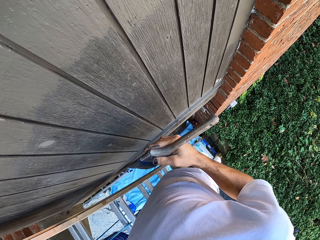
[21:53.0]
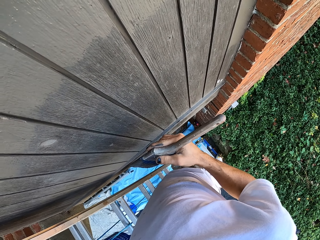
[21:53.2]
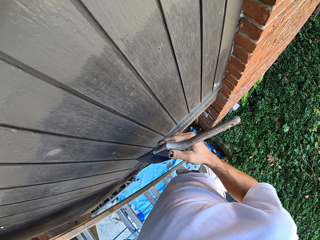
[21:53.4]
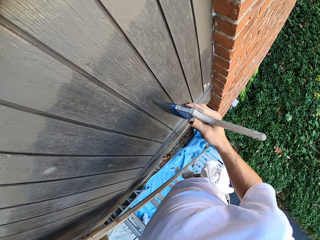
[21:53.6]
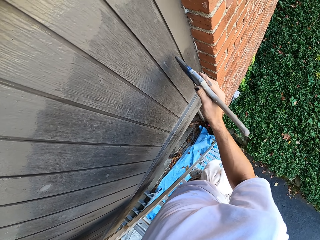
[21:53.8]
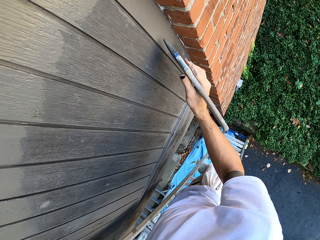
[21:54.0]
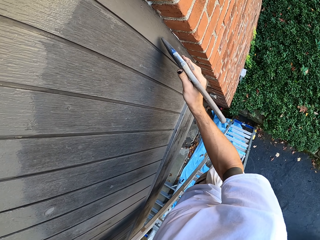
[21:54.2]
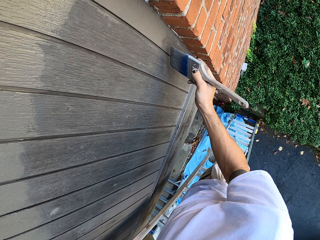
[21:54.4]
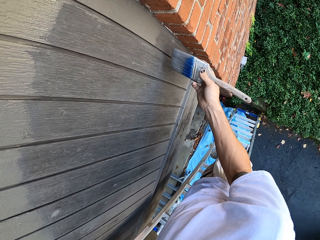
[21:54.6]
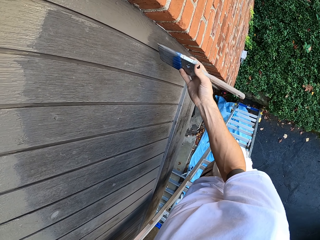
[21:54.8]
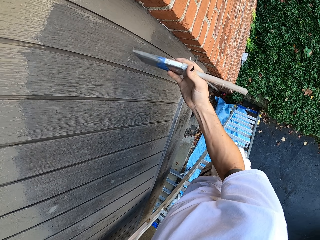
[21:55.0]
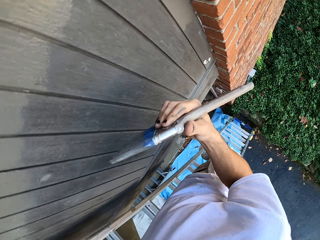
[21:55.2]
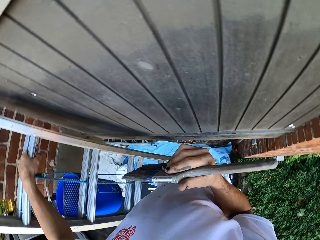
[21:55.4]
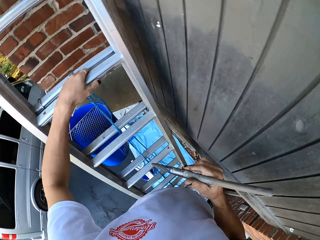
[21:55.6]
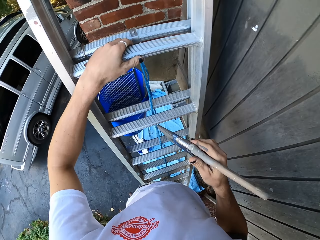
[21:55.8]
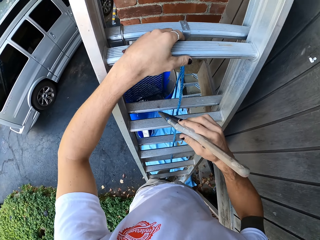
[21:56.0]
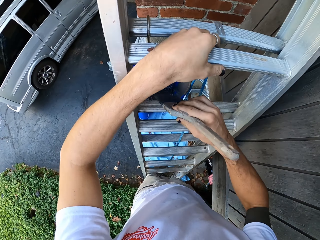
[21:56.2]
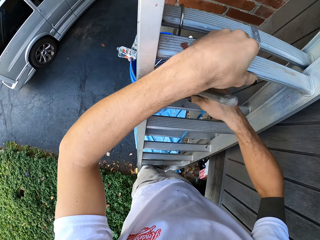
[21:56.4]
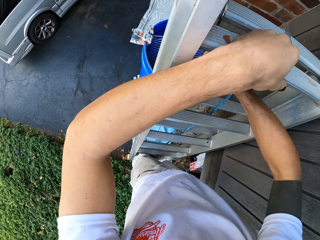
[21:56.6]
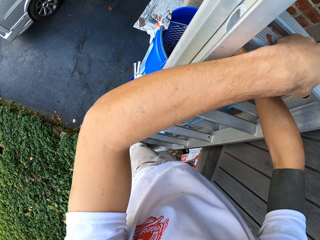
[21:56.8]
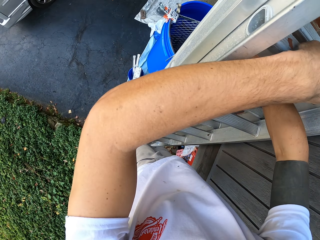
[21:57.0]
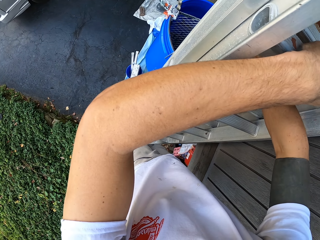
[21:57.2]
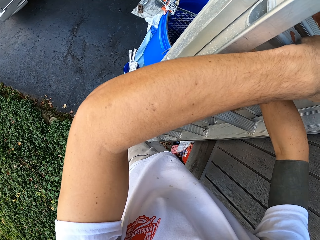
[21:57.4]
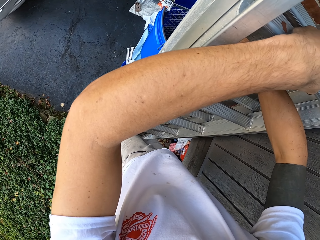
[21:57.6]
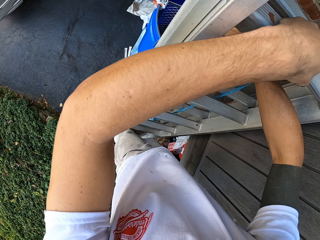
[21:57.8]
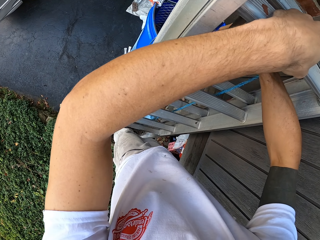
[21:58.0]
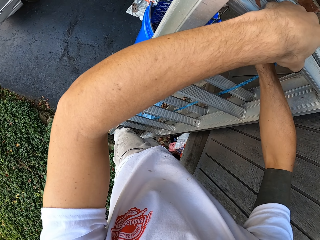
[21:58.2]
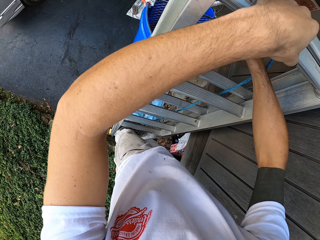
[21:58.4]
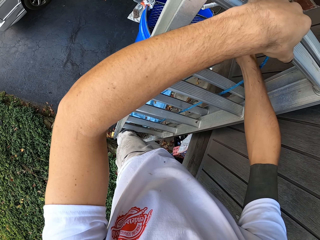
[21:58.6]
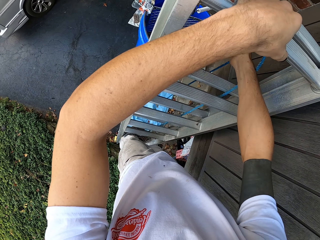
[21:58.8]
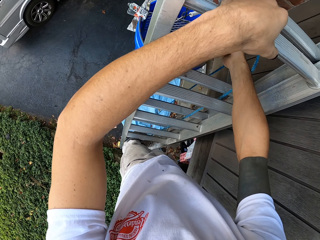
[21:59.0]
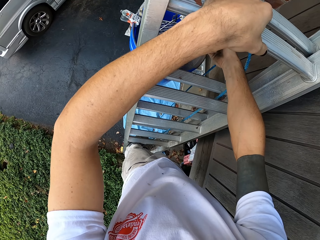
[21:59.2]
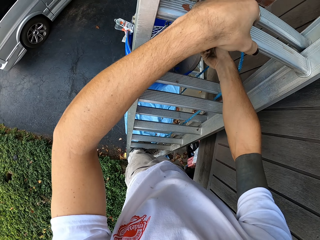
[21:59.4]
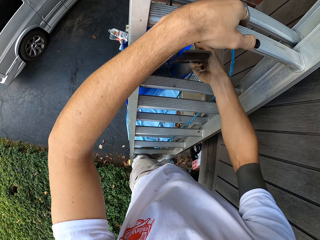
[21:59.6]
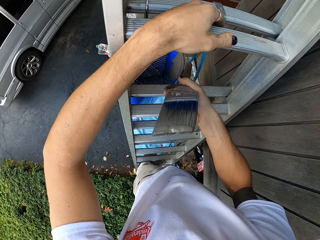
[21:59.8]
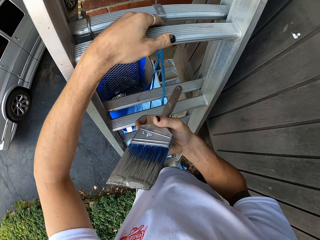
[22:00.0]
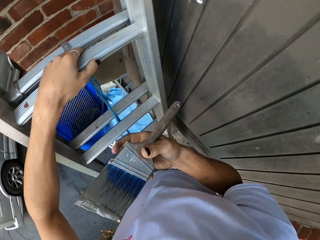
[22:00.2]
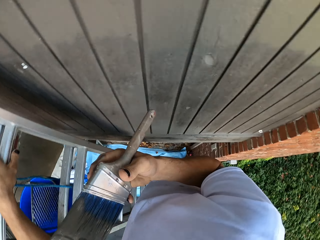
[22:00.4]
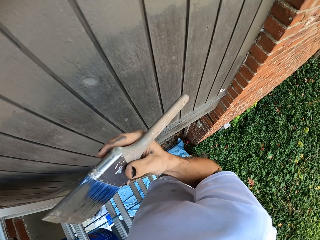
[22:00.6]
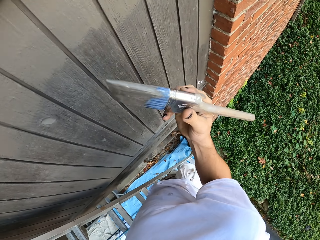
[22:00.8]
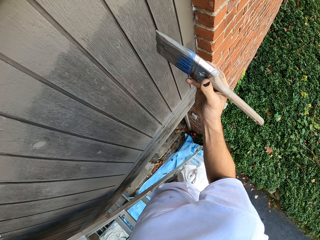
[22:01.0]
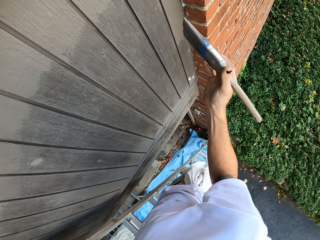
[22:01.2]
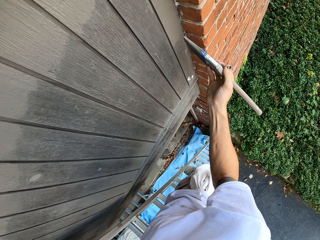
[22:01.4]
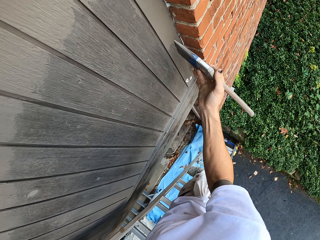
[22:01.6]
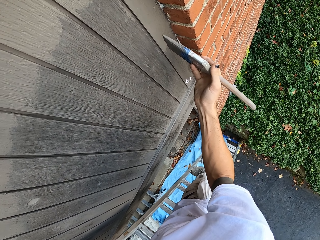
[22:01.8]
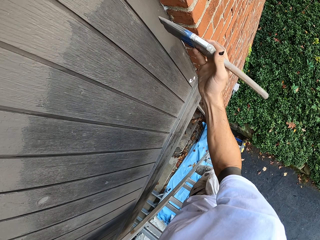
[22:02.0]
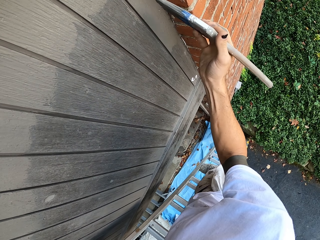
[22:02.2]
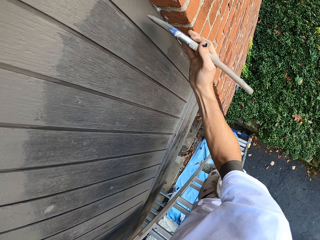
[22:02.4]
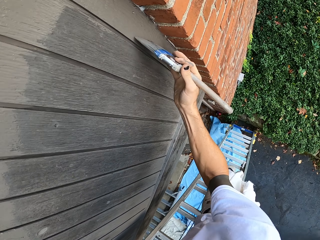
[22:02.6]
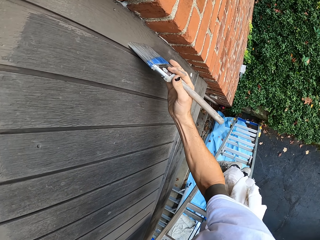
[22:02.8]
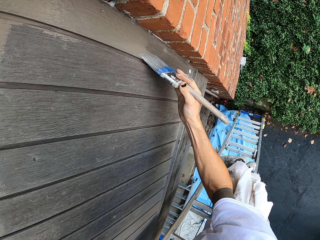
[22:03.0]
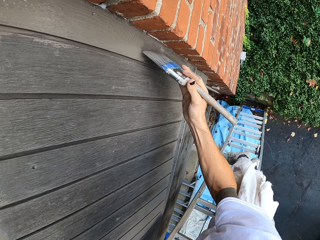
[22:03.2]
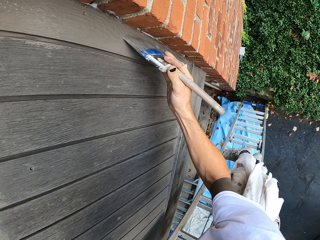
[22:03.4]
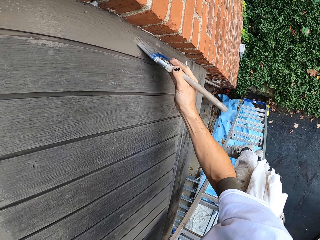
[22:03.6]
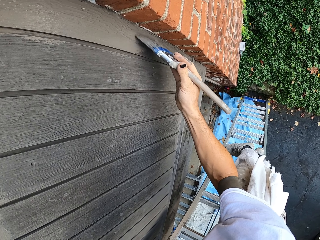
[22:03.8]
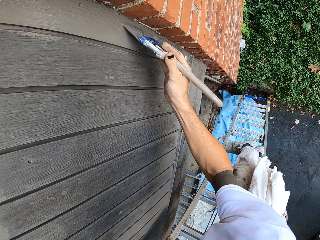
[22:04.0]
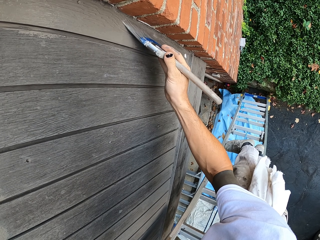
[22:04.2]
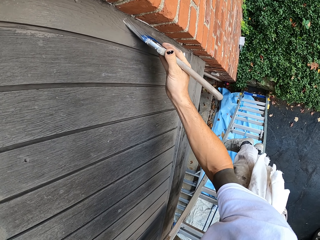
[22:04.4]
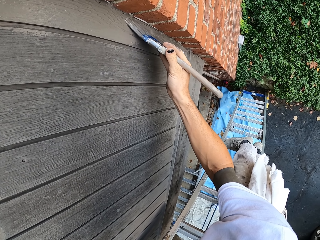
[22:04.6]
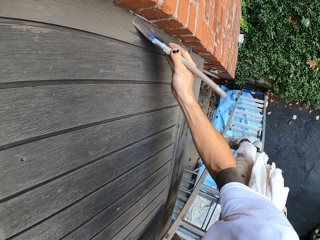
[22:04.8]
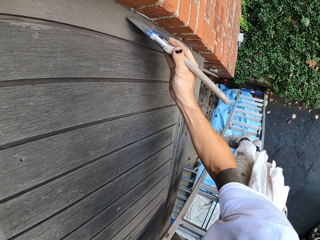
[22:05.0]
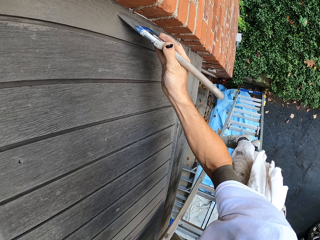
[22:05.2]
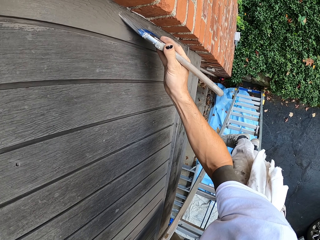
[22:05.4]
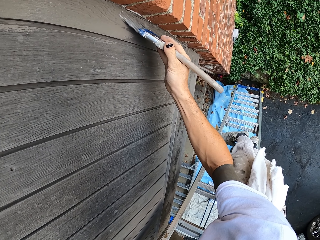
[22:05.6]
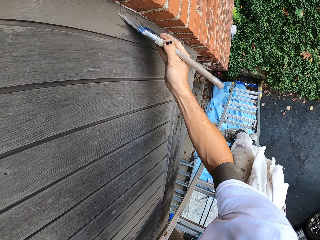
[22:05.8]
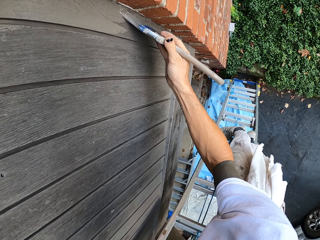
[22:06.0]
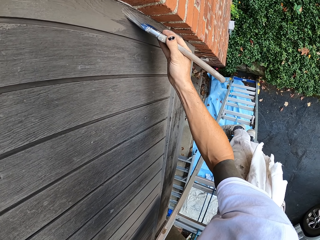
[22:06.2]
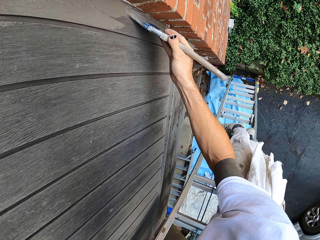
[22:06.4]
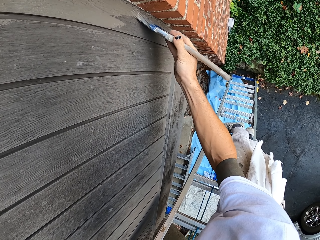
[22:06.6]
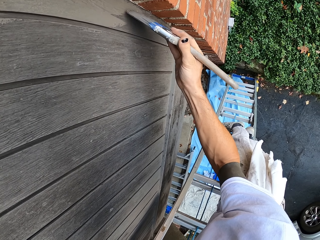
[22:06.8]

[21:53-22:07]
The camera wearer looks around. They paint on the wooden wall. They dip the paint brush in the paint can. They lift up the paint brush. They paint on the wooden wall.

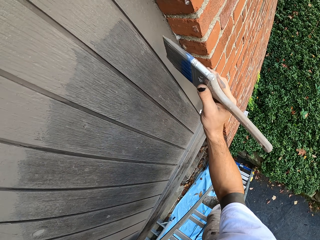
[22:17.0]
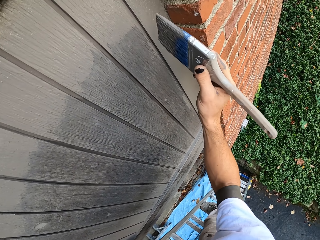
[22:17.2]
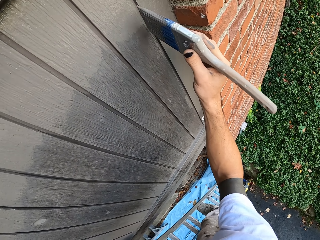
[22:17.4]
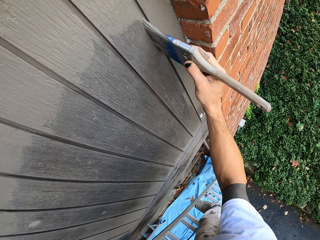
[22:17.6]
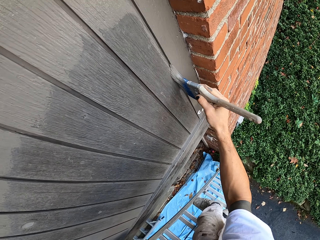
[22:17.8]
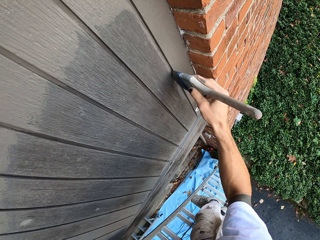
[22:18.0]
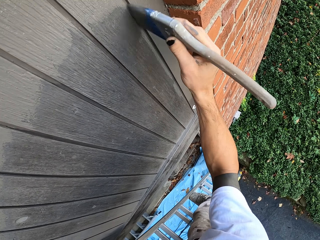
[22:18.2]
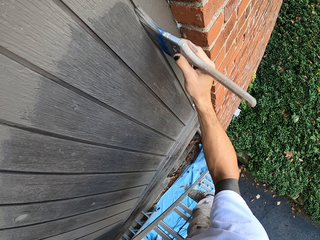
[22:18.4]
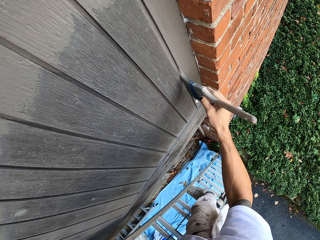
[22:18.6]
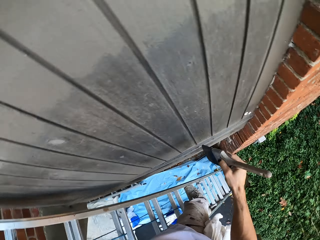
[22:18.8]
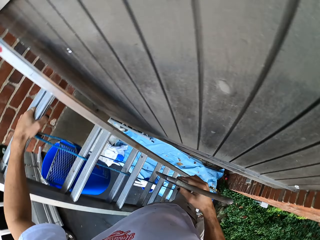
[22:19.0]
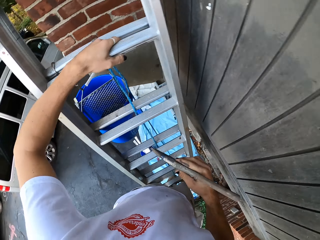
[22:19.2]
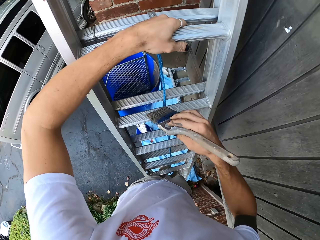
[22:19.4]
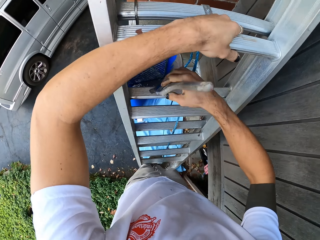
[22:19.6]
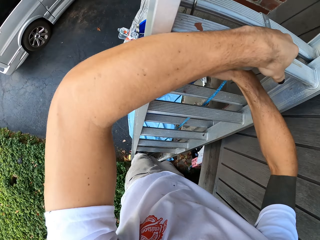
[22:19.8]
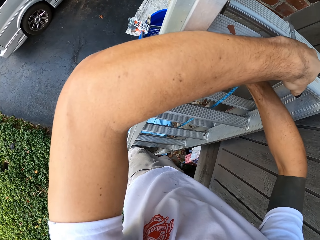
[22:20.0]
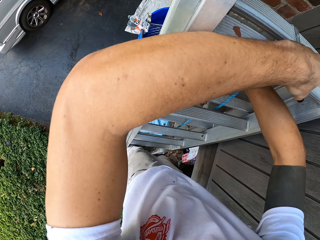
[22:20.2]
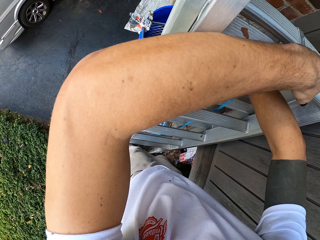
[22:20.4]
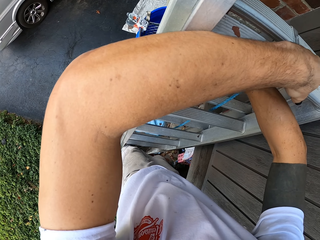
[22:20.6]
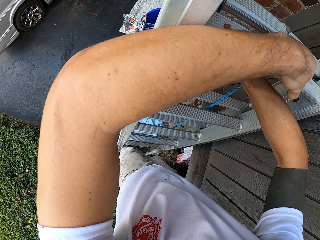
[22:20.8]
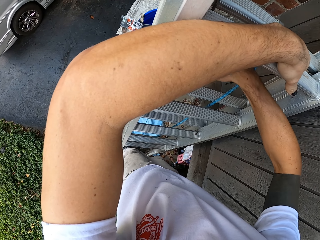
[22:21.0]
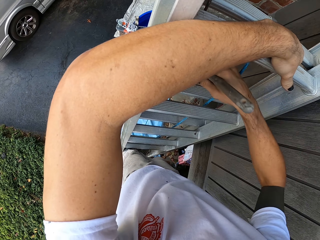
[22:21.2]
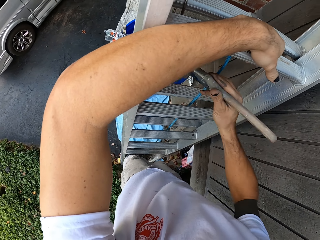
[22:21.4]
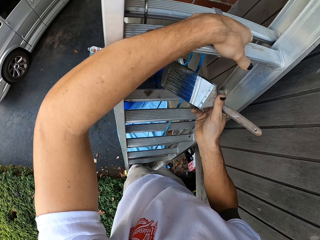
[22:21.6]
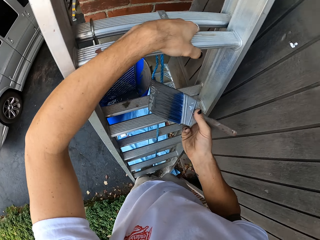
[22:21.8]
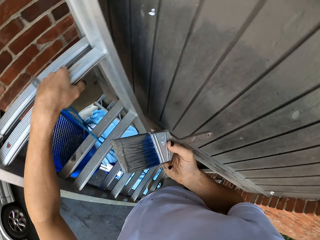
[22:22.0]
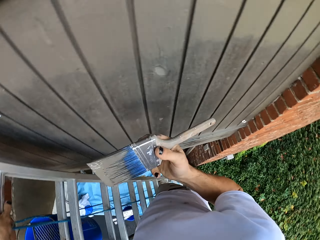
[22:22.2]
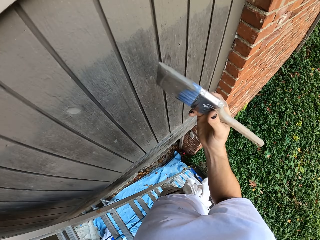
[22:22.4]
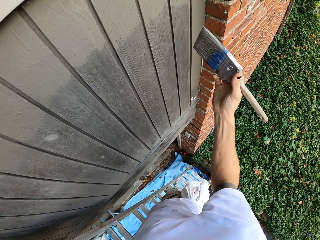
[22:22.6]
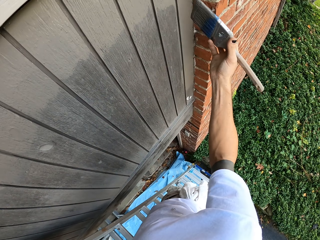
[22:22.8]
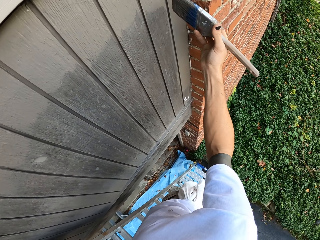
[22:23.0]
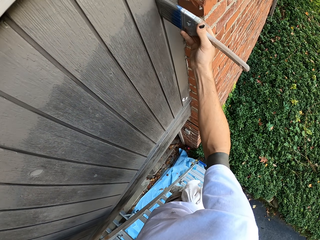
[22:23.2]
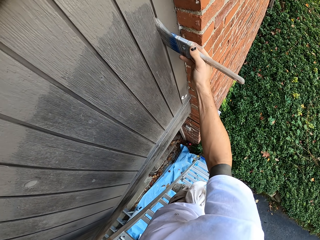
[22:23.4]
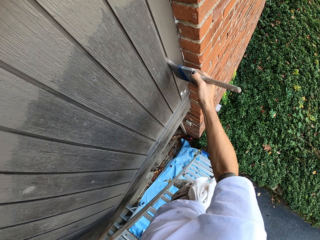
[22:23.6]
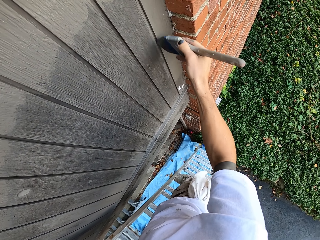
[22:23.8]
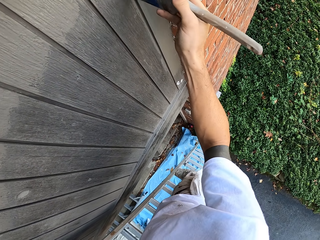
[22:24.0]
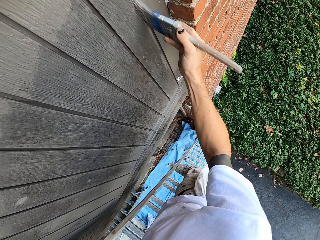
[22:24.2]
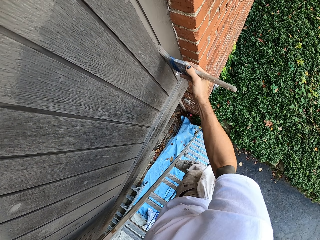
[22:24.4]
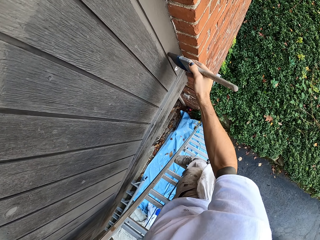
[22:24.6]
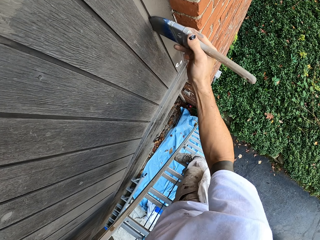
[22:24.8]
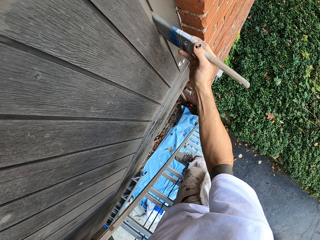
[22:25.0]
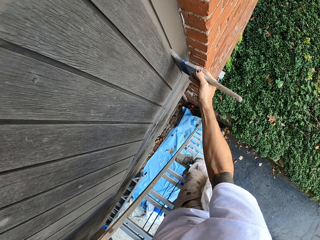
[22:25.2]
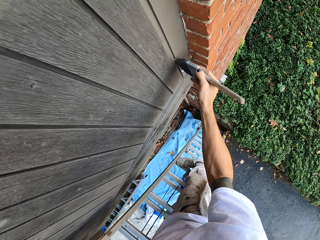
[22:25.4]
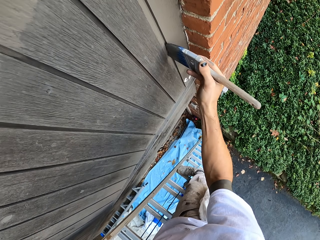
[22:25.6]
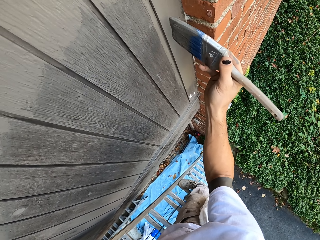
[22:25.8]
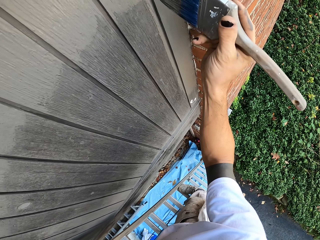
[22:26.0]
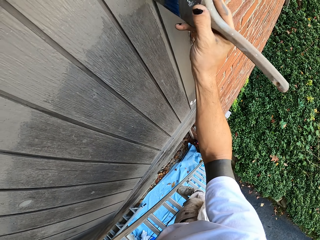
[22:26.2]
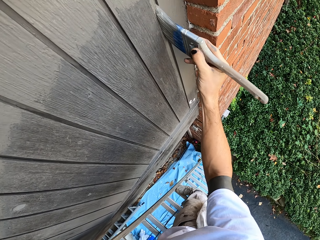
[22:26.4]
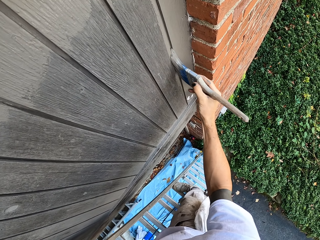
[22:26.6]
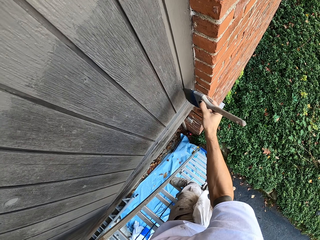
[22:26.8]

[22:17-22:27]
The camera wearer dips the paint brush in the paint can. They lift up the paint brush. They paint on the wooden wall.
